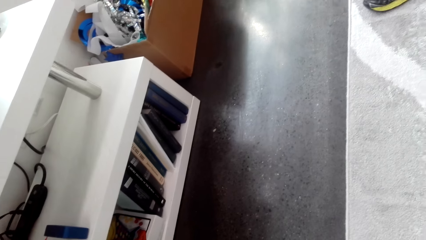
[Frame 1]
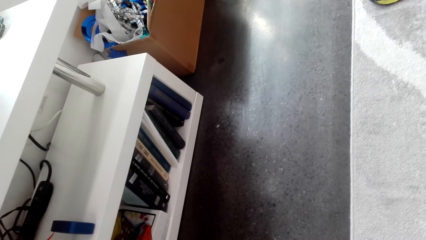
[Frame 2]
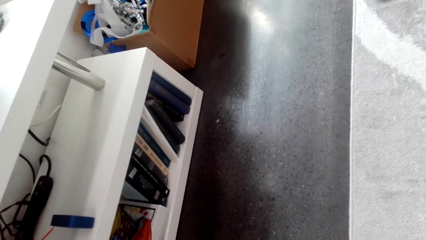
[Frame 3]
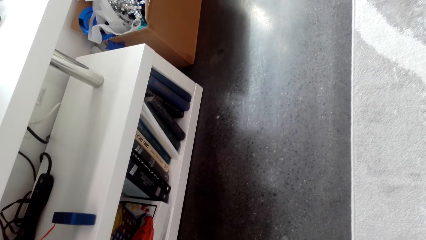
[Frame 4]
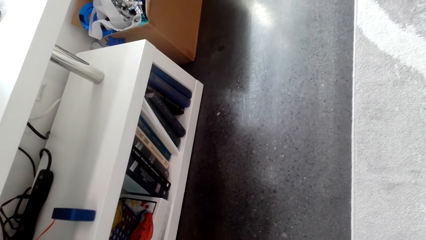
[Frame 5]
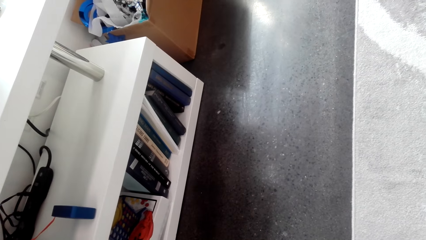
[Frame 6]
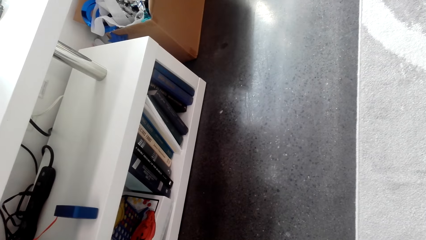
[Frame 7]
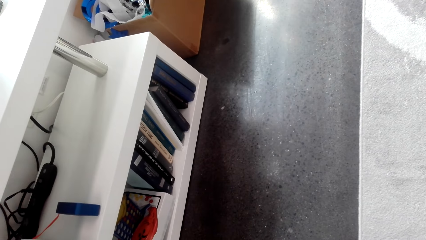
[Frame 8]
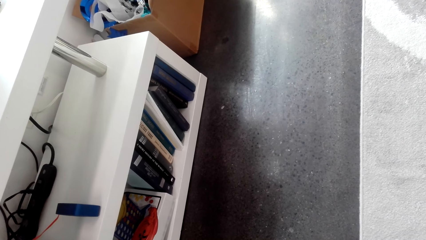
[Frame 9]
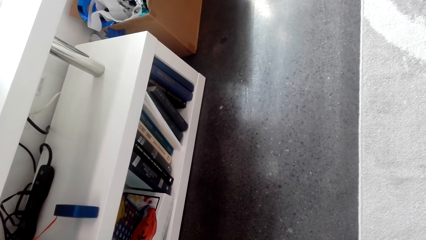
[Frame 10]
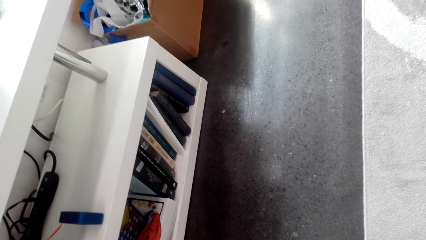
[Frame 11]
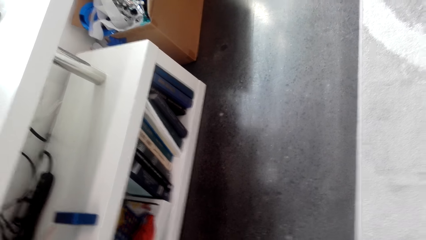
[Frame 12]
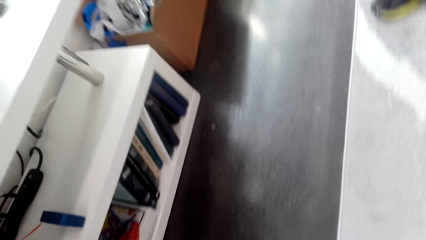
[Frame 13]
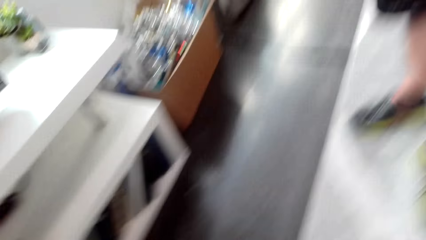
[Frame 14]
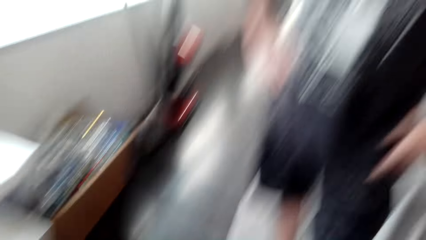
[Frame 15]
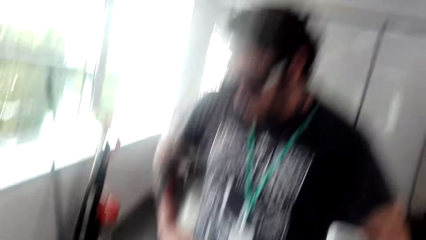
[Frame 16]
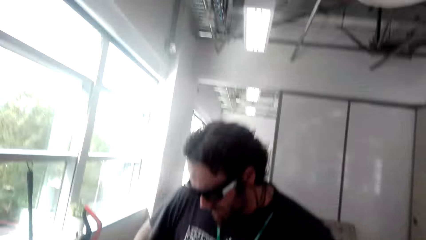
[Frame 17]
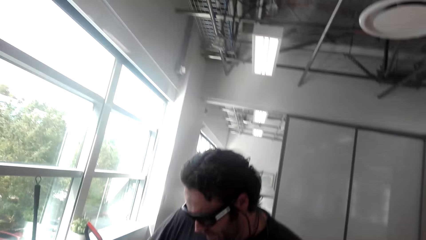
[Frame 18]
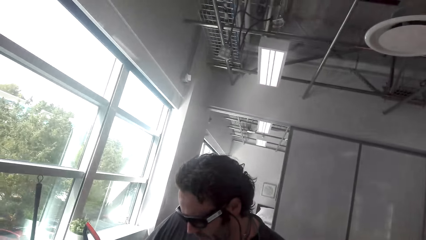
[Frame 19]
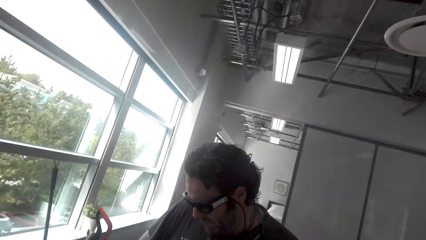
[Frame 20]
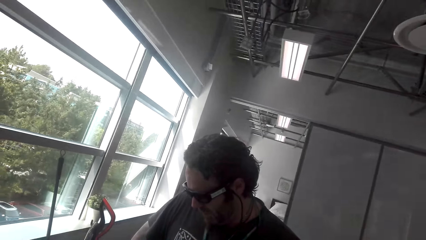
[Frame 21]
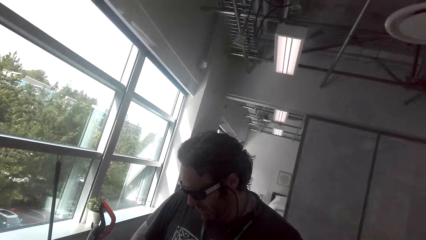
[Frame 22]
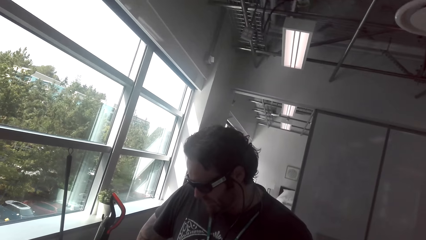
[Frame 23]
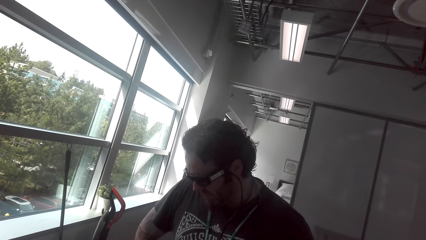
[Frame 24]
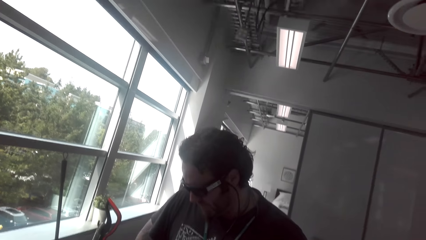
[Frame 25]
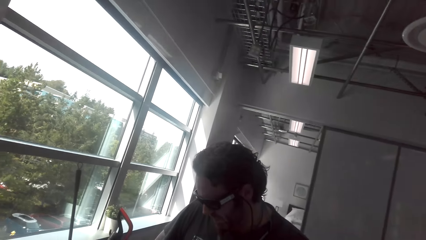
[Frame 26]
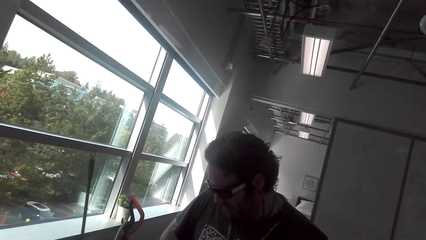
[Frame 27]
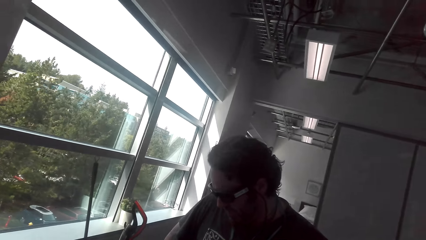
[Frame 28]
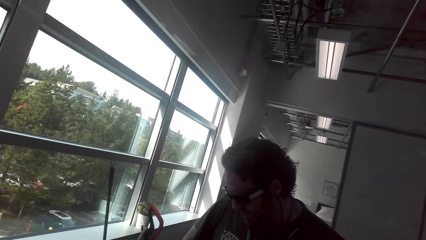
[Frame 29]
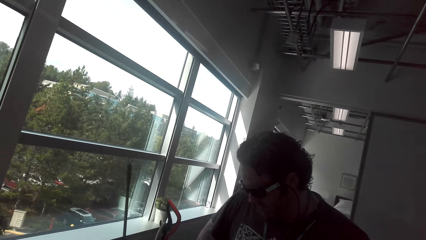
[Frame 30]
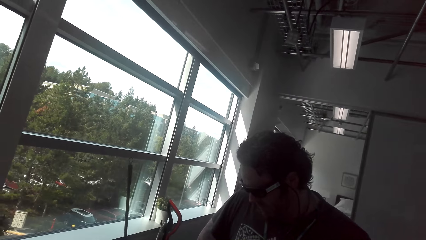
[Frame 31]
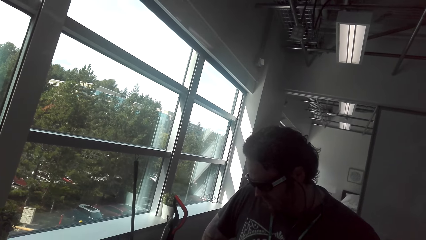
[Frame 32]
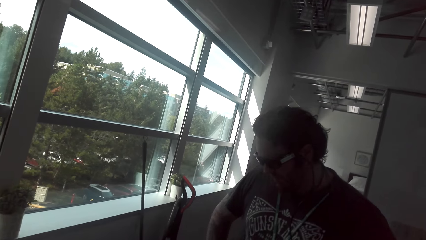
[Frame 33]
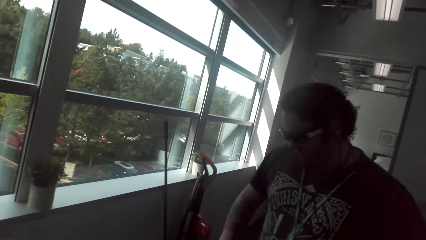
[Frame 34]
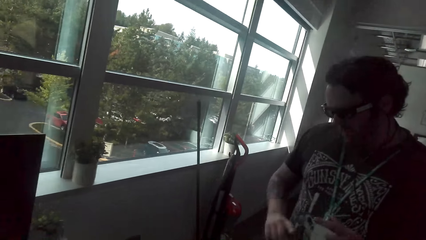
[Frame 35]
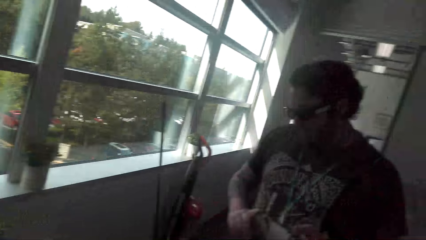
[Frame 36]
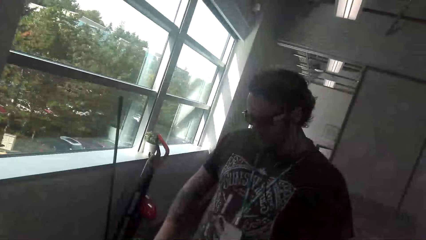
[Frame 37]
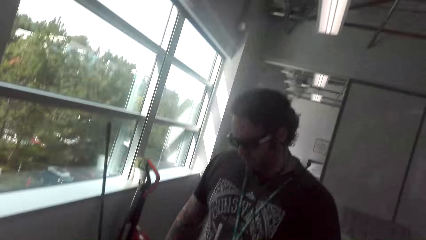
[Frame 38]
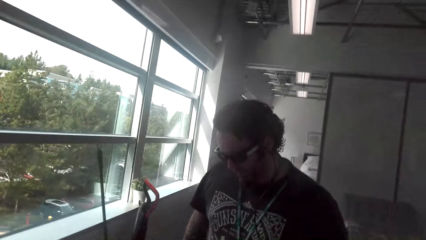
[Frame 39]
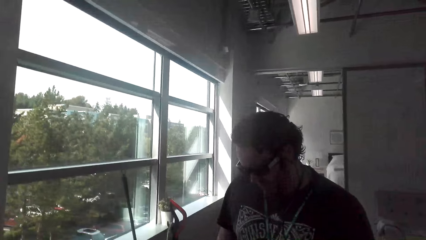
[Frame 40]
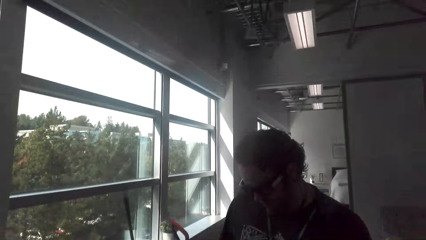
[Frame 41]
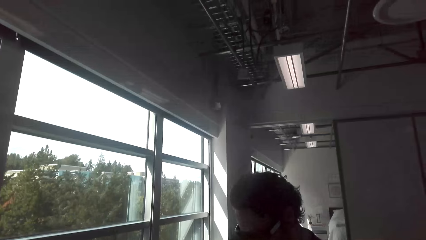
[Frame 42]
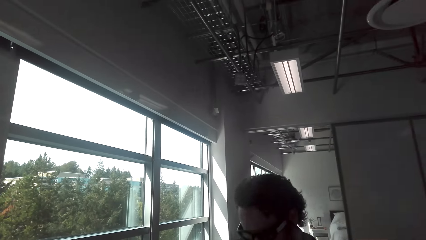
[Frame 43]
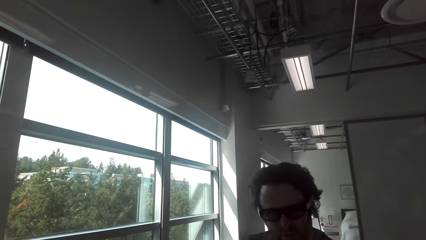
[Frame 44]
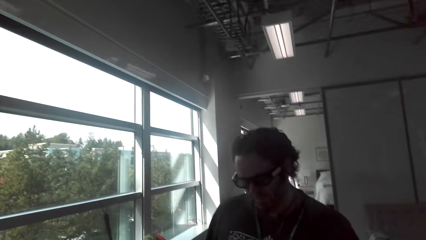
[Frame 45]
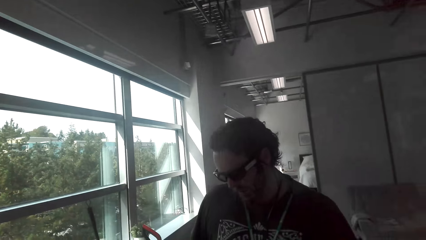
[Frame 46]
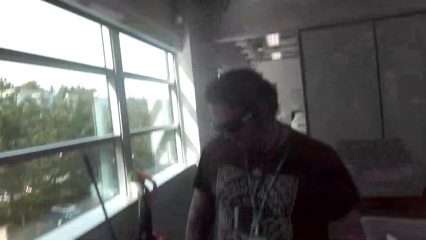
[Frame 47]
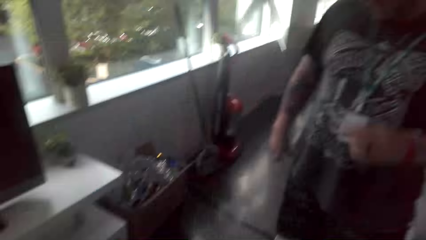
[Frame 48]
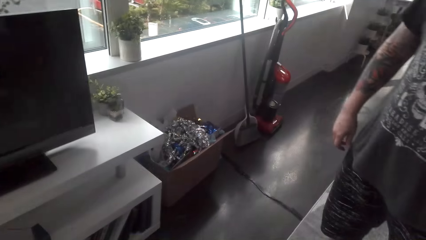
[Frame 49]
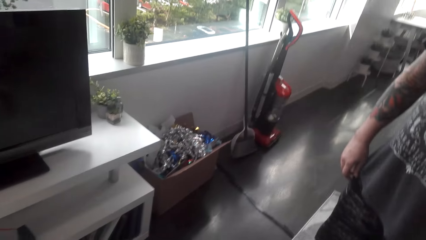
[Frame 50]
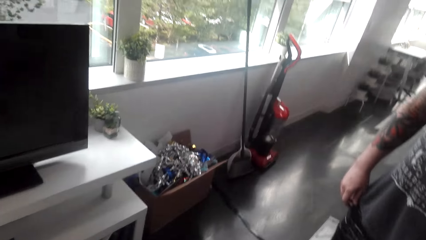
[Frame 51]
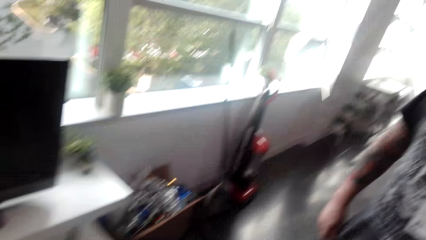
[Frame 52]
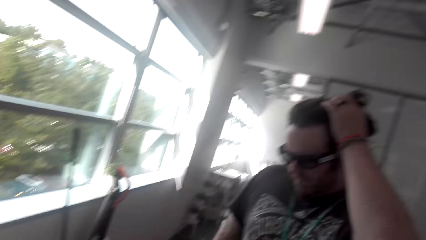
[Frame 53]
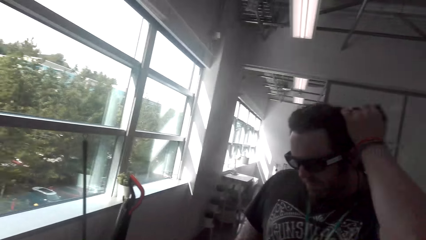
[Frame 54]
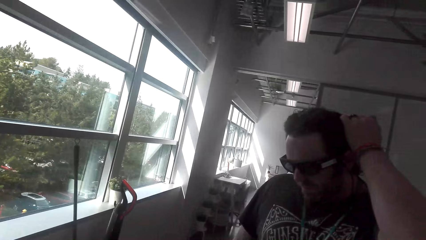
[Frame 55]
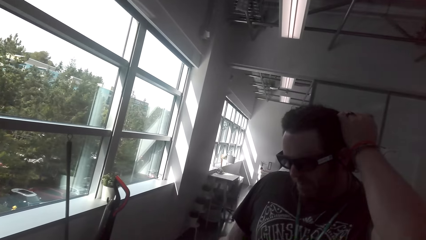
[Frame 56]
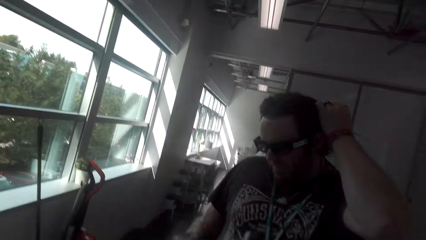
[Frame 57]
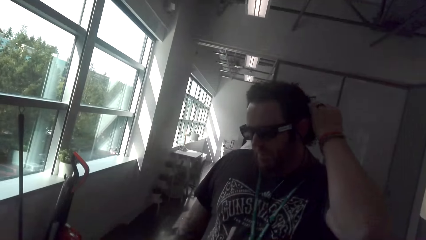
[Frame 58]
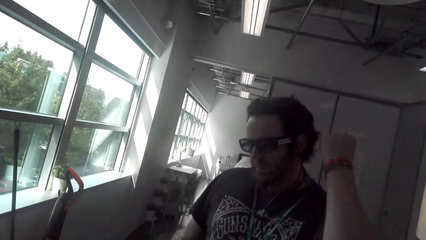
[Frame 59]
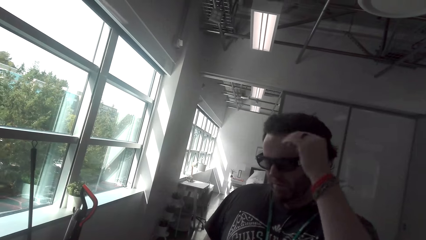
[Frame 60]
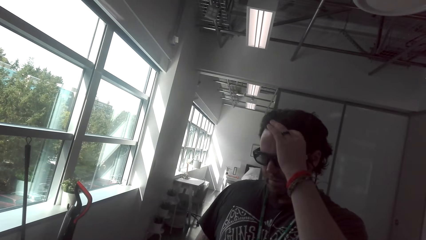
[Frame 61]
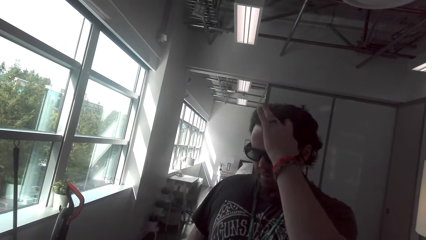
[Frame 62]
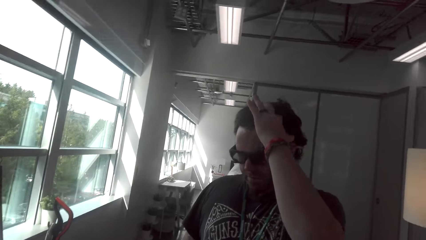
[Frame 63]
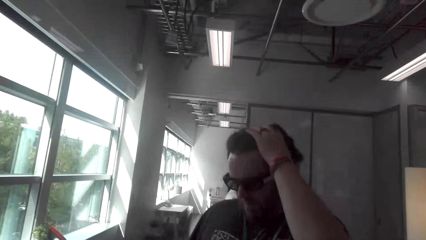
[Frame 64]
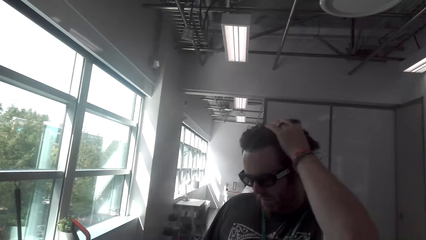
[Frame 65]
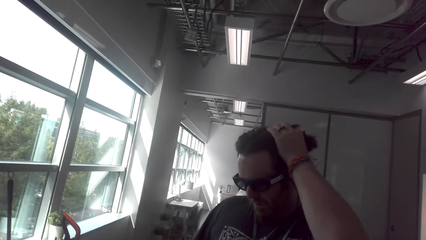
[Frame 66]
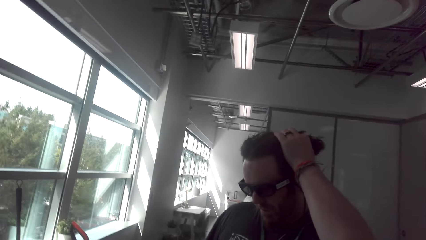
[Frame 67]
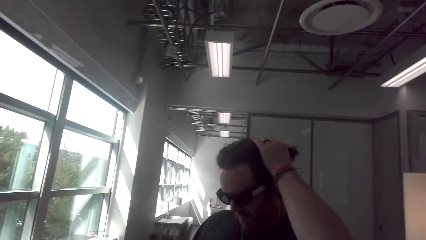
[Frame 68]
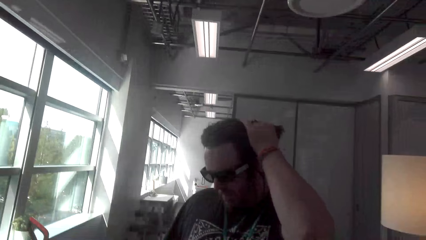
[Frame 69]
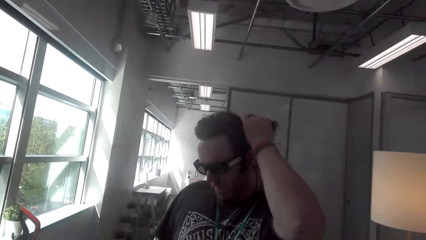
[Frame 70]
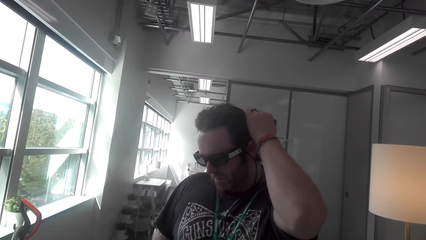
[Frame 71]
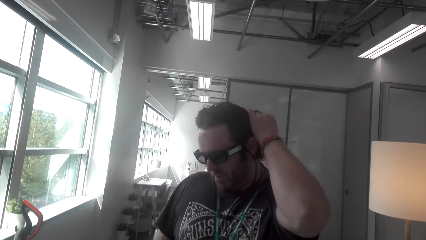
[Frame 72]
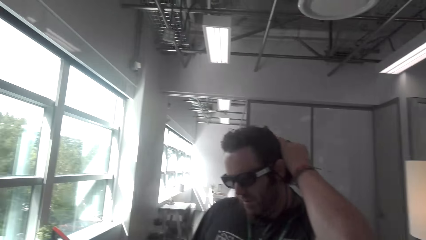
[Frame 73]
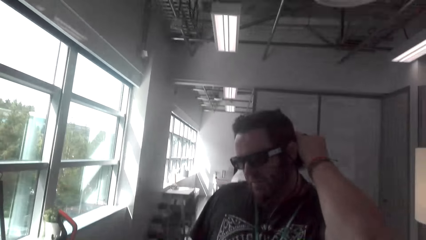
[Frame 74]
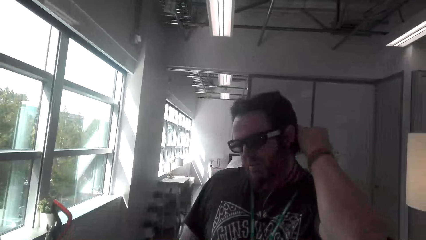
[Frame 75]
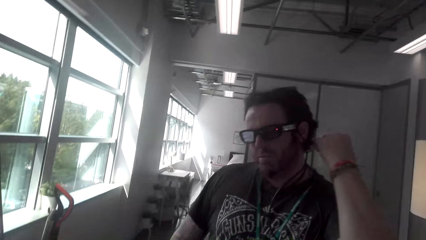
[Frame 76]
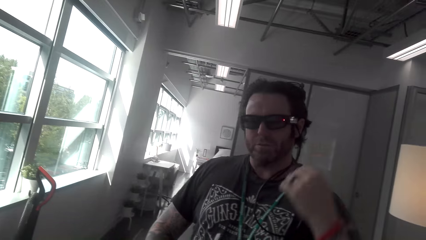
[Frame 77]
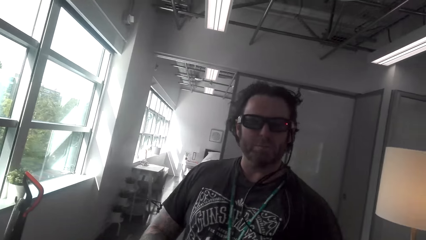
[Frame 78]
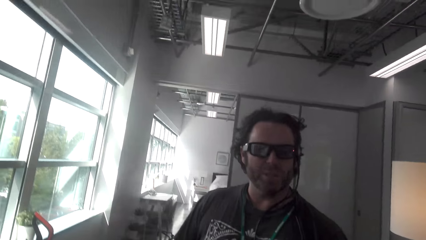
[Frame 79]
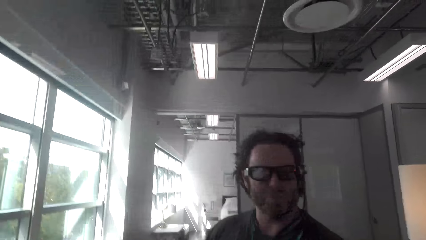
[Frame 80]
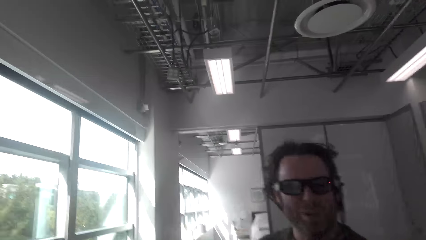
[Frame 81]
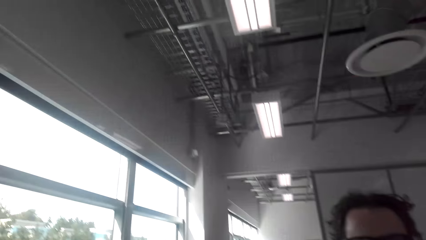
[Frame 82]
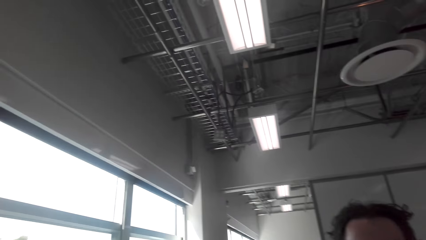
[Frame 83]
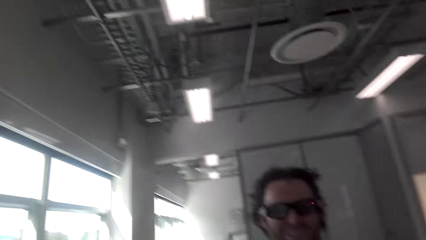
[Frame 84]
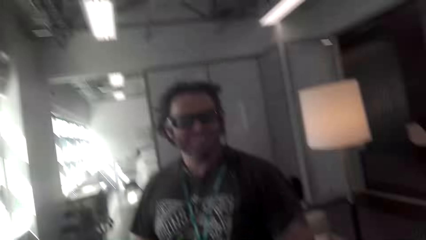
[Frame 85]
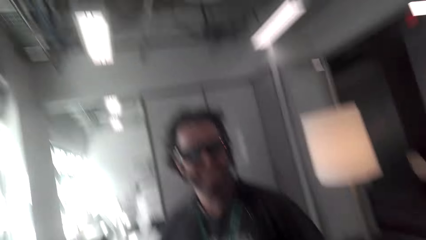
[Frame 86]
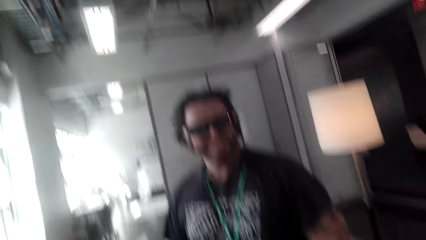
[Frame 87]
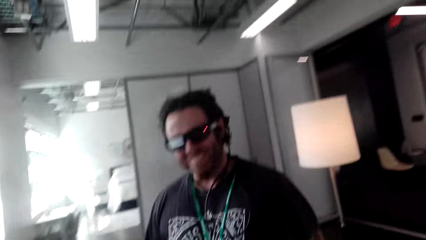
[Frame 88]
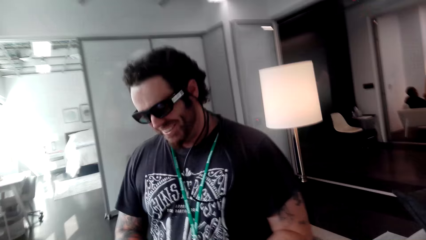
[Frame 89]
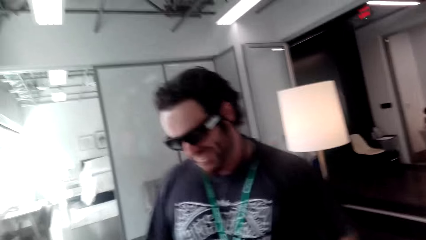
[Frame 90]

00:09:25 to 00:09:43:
A man converses with the camera wearer. The camera wearer converses with the man. They look at the man. The man converses with the camera wearer and touches his hair. The camera wearer converses with the man. The man converses with the camera wearer.
